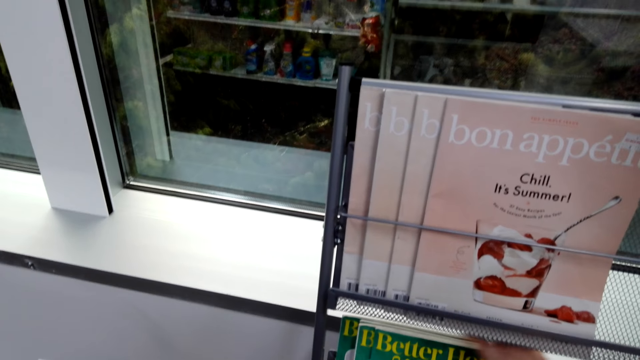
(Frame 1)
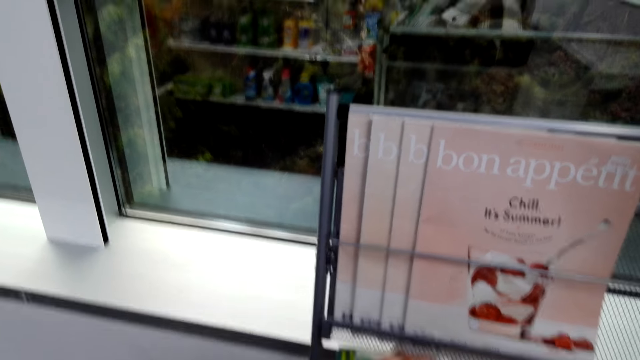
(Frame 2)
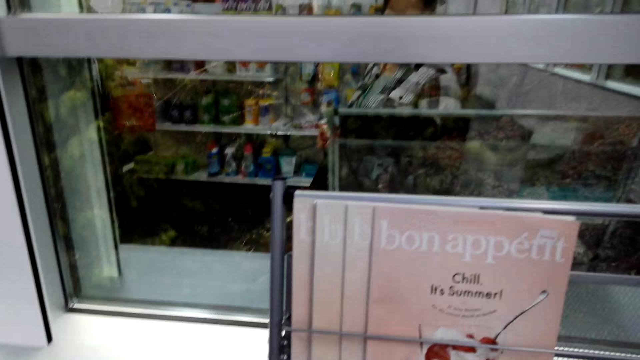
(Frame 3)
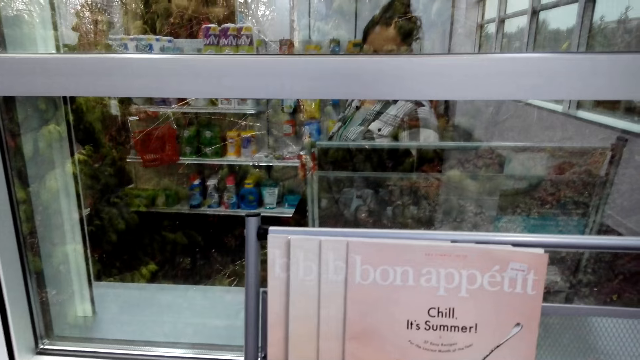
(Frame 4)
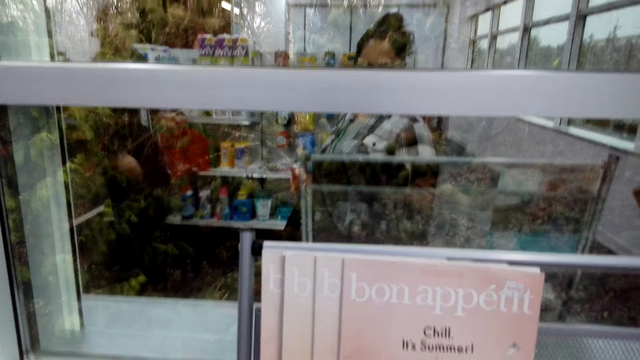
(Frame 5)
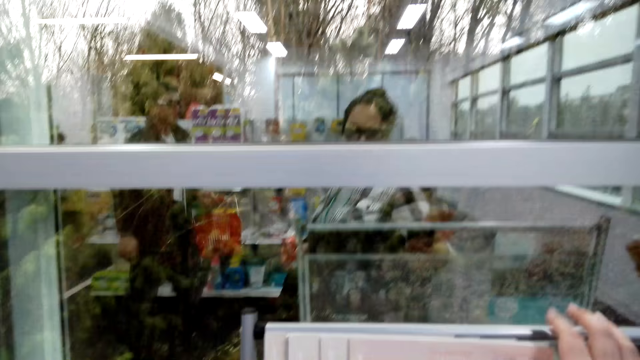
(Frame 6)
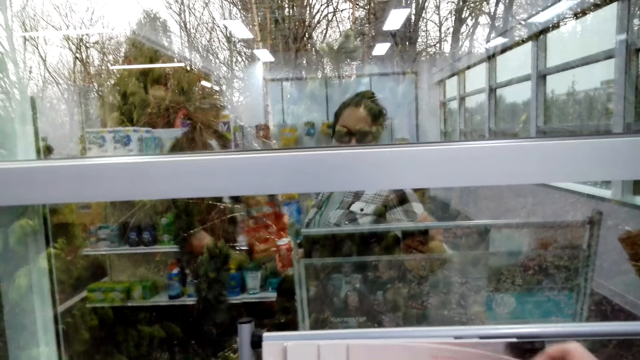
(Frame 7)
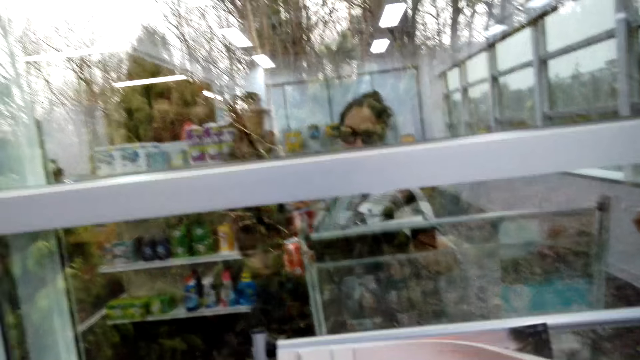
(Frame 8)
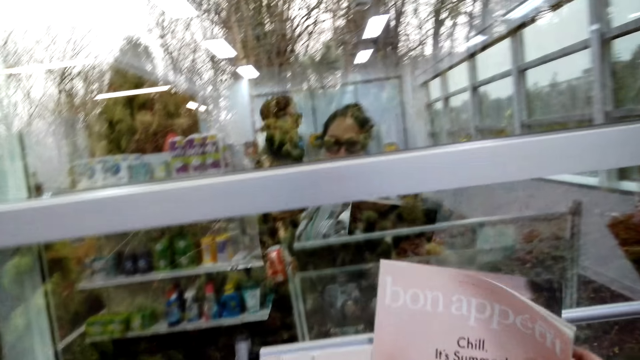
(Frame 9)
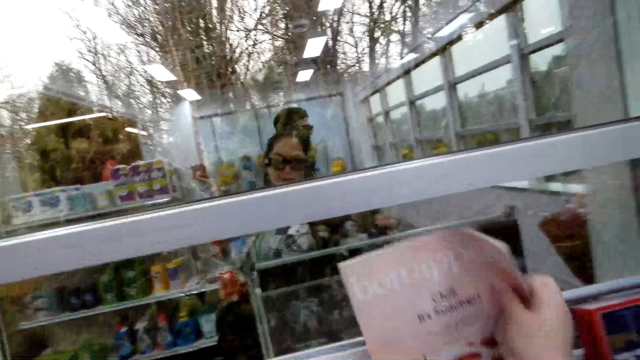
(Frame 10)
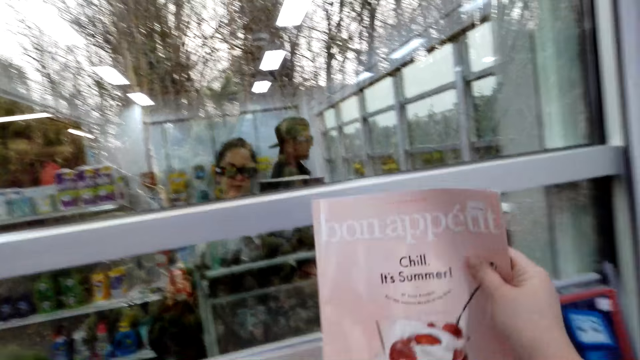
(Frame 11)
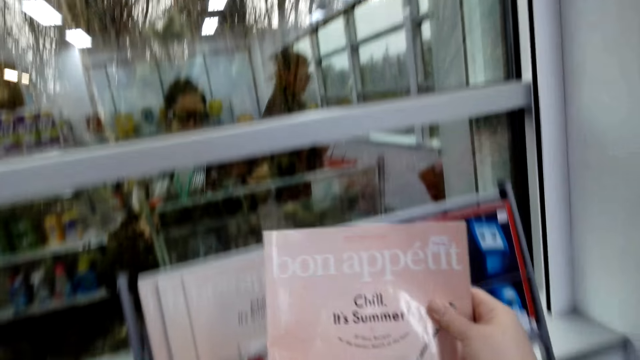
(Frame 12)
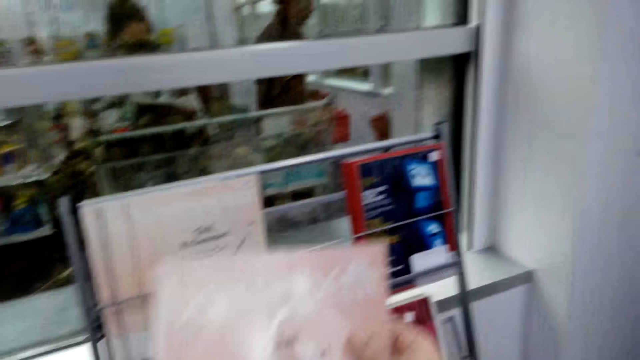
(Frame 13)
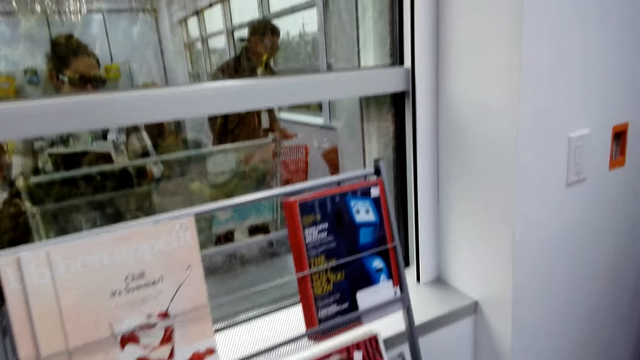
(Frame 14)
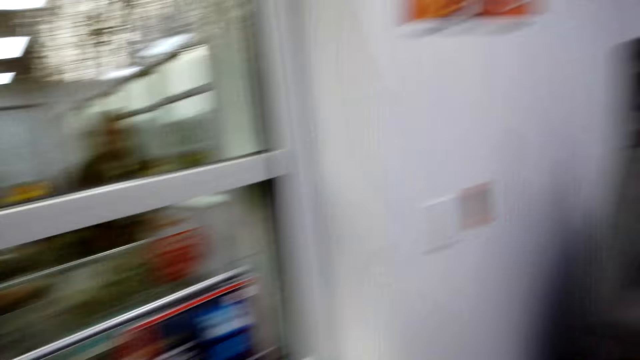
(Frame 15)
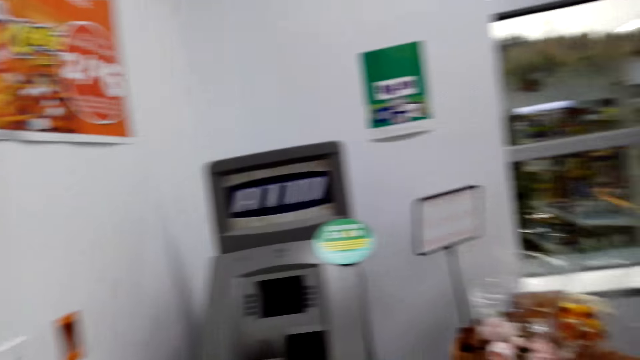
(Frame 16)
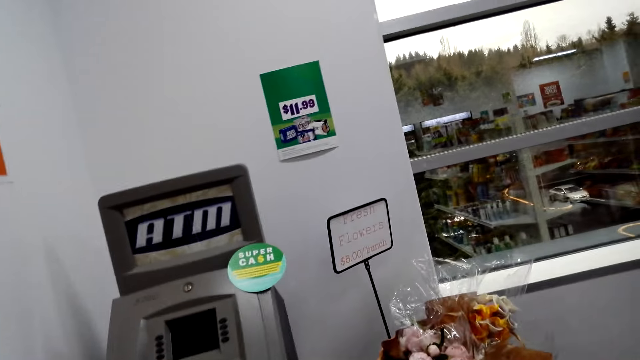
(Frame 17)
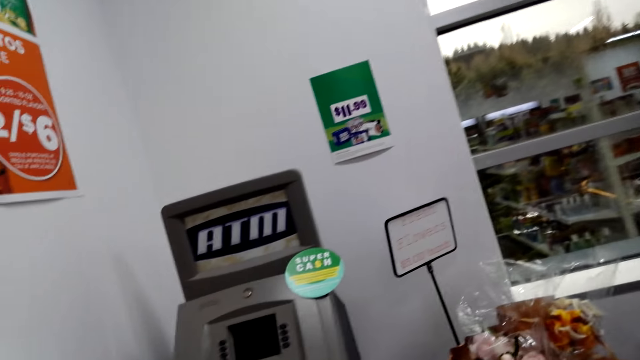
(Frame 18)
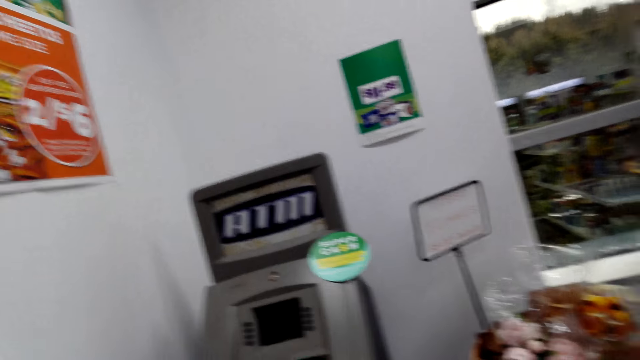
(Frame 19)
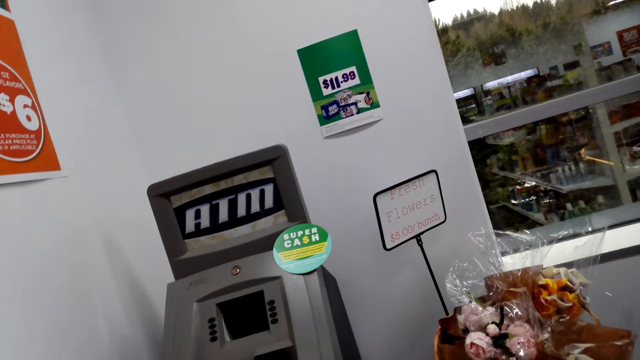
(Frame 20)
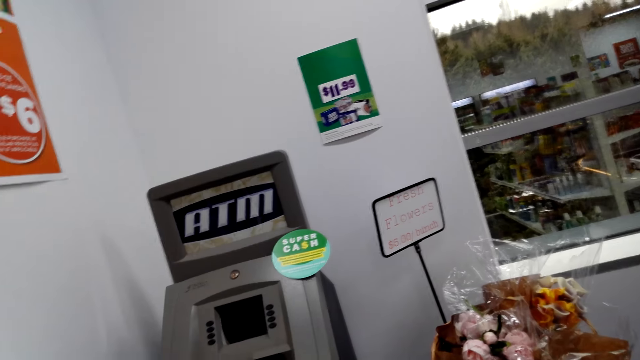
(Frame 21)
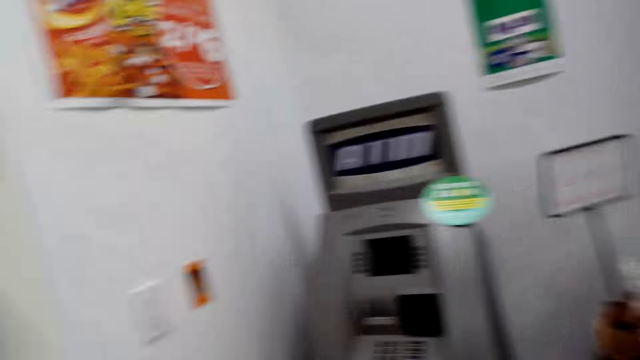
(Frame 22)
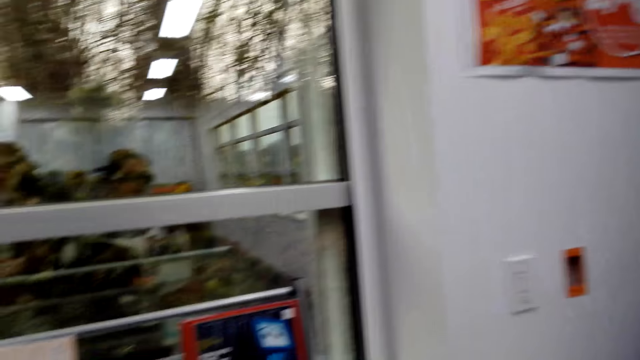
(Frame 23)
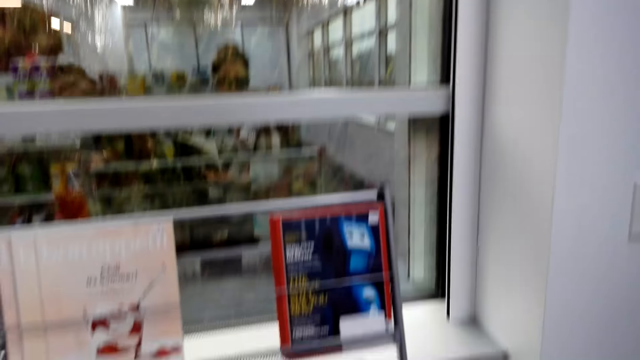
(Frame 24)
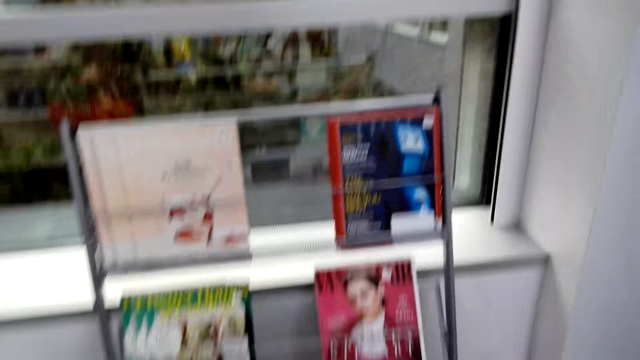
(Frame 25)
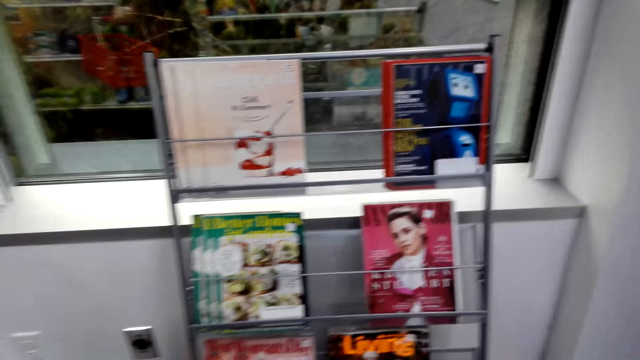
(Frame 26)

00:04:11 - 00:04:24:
The camera wearer picks up a magazine from the display. They look around.

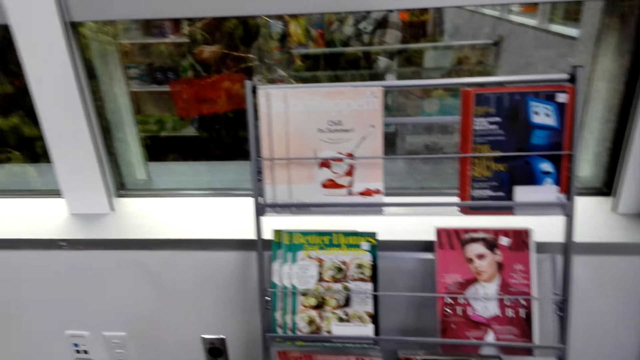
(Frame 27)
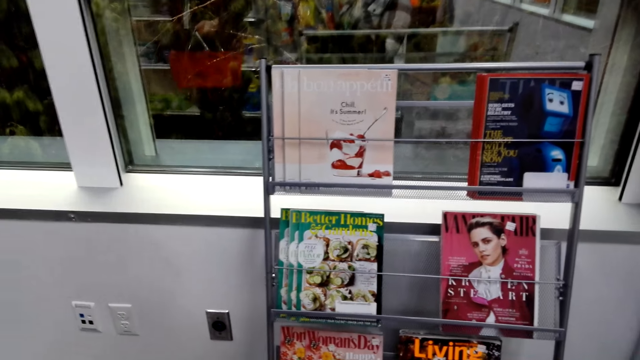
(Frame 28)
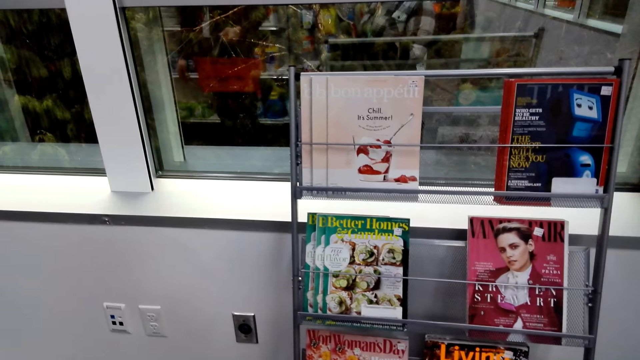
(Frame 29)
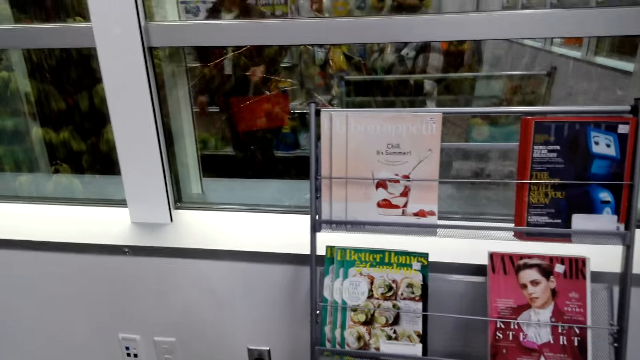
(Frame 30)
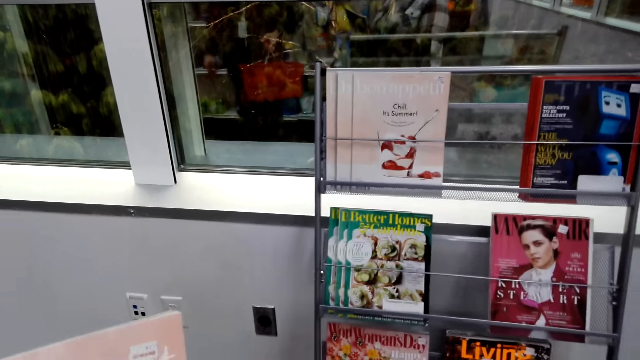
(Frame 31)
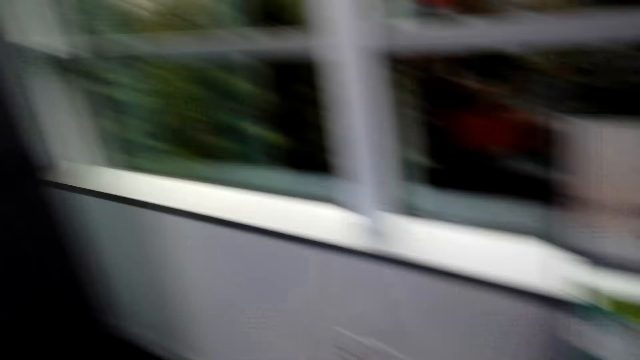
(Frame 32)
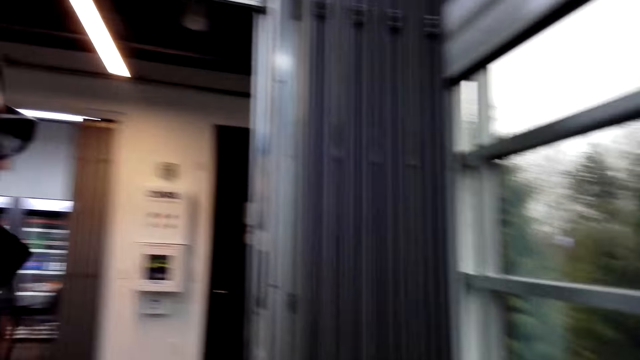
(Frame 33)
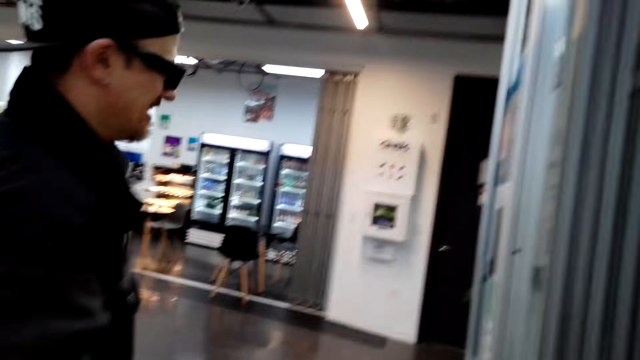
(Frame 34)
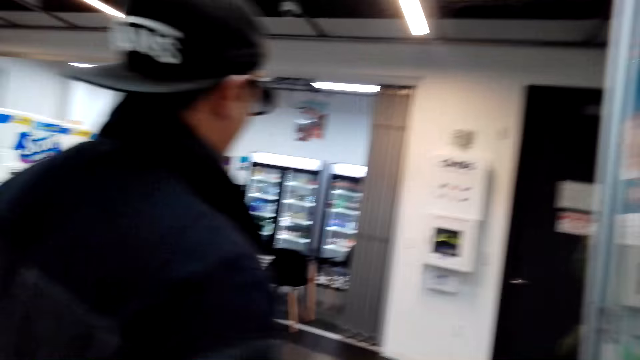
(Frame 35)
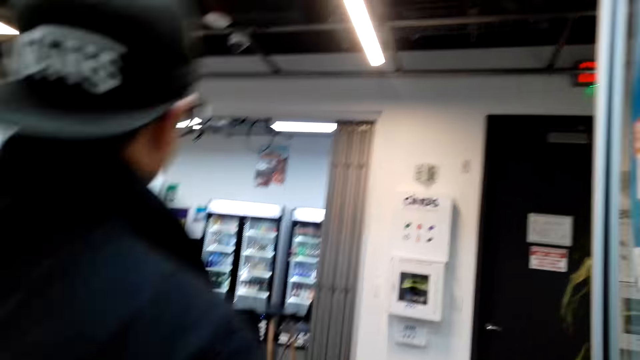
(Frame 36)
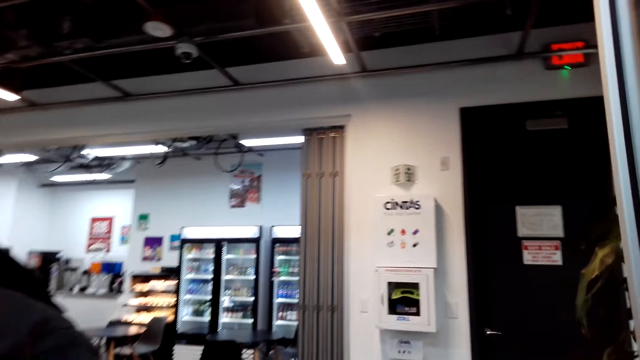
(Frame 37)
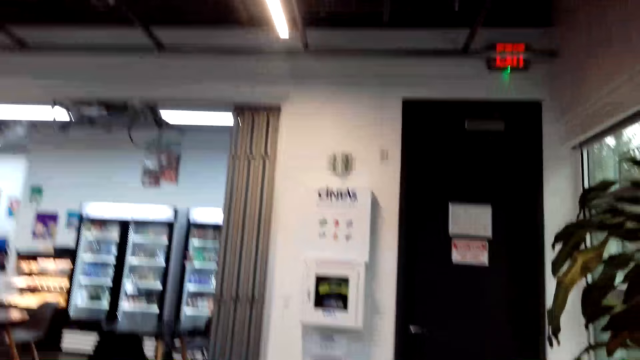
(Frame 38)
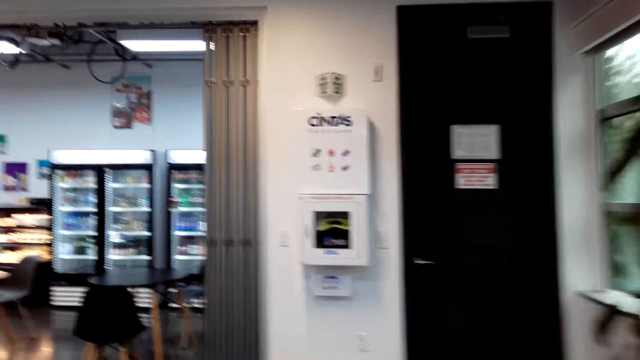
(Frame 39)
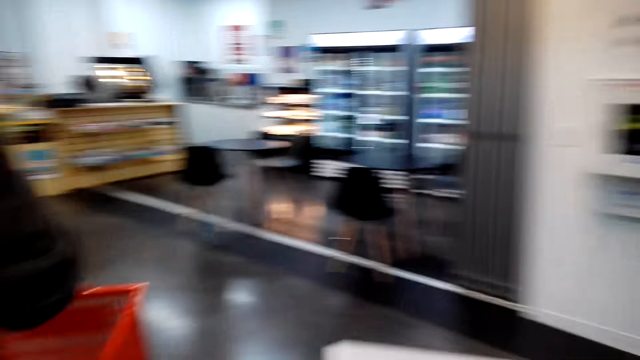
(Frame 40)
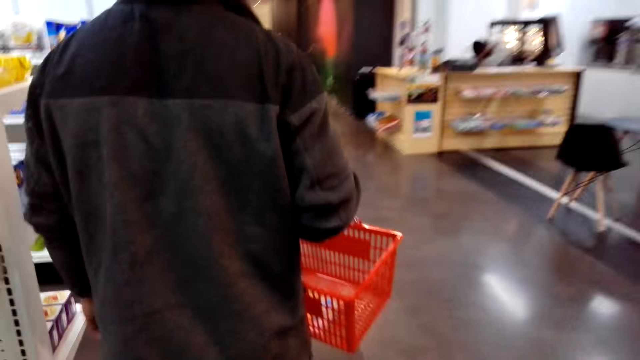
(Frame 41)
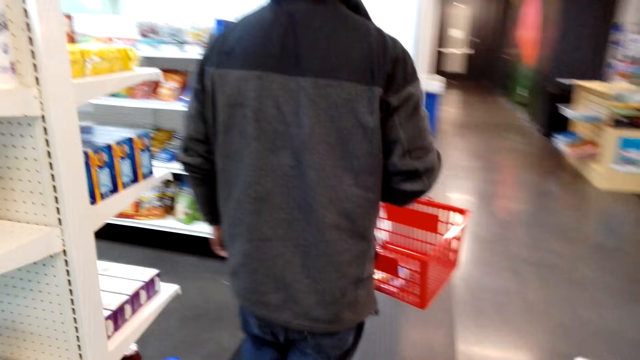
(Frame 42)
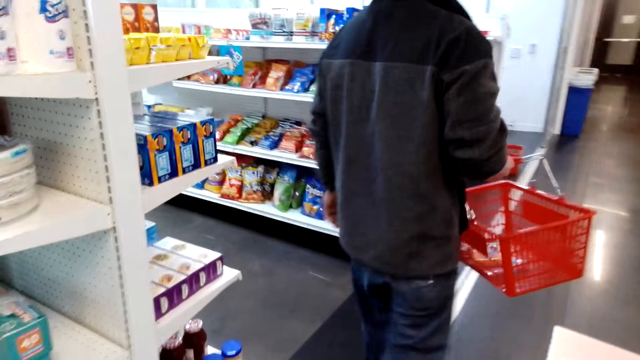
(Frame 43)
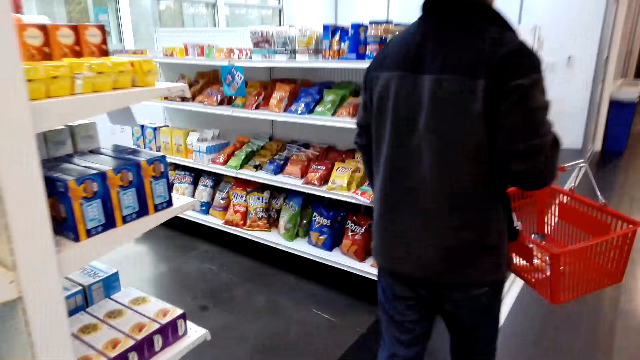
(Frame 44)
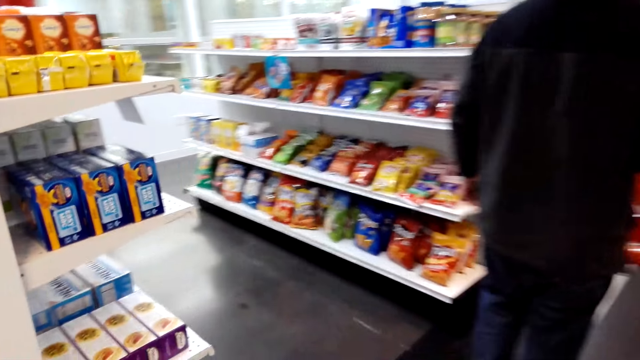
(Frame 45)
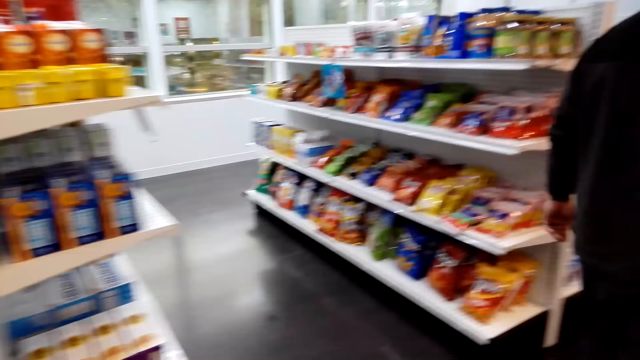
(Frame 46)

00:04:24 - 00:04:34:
The camera wearer walks around the store.
